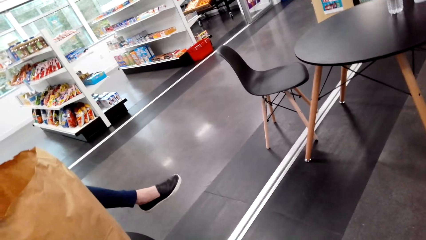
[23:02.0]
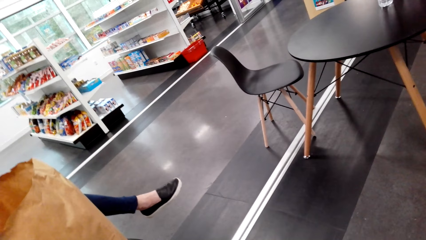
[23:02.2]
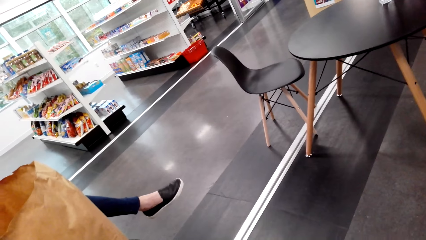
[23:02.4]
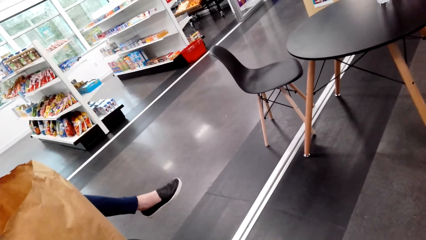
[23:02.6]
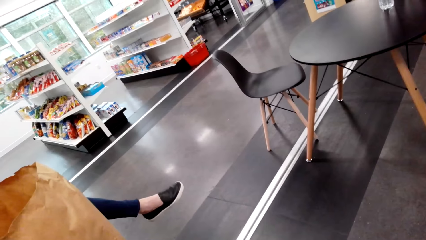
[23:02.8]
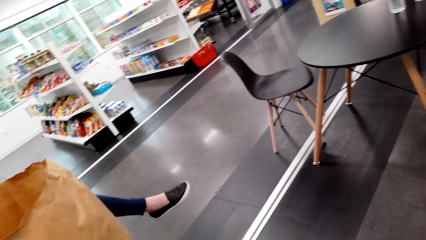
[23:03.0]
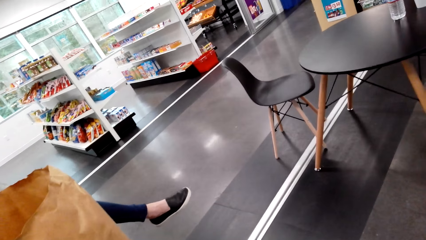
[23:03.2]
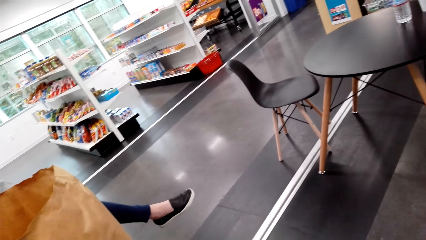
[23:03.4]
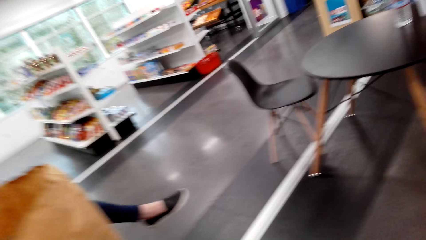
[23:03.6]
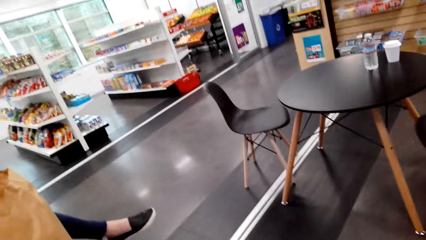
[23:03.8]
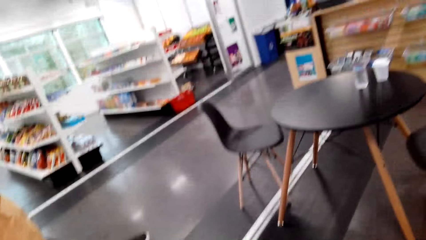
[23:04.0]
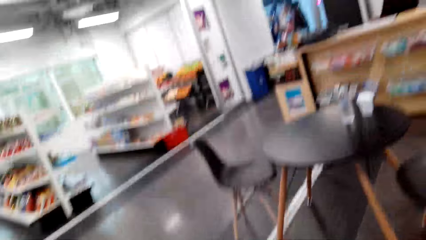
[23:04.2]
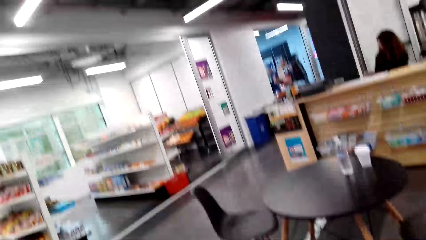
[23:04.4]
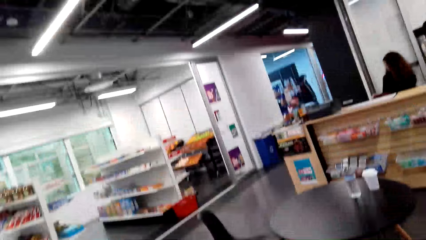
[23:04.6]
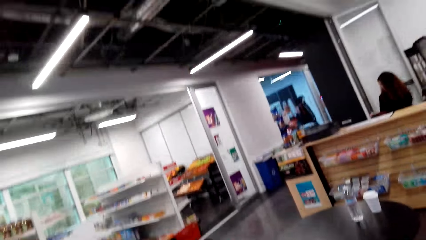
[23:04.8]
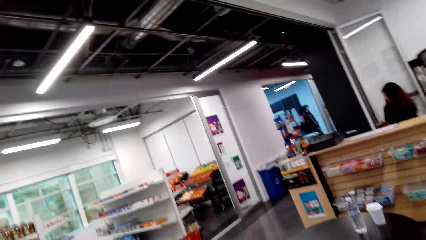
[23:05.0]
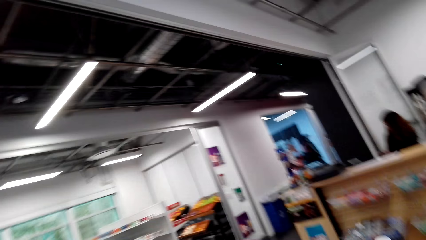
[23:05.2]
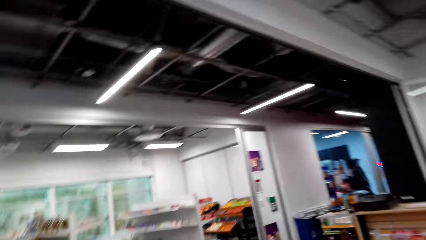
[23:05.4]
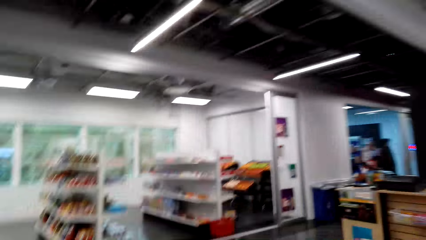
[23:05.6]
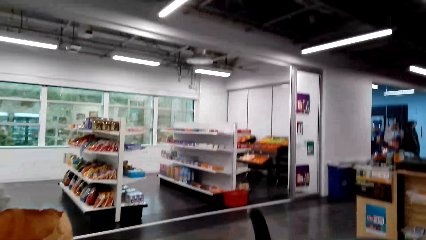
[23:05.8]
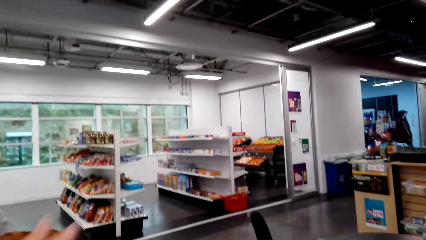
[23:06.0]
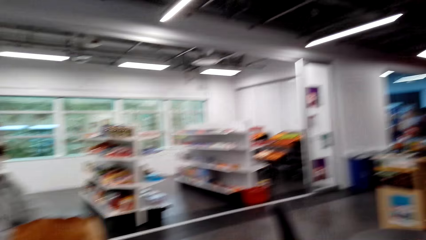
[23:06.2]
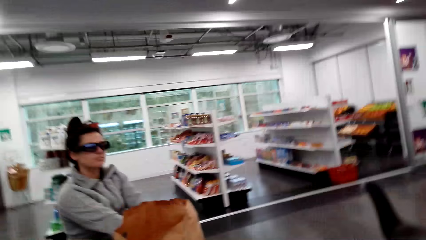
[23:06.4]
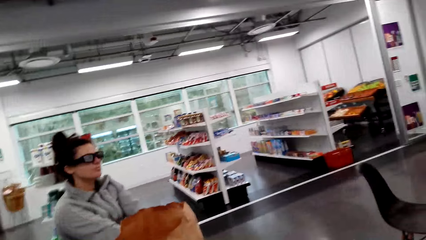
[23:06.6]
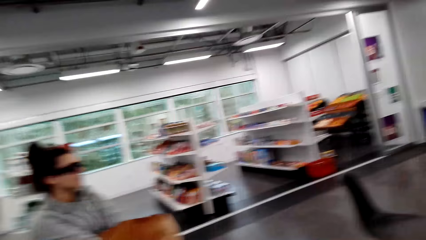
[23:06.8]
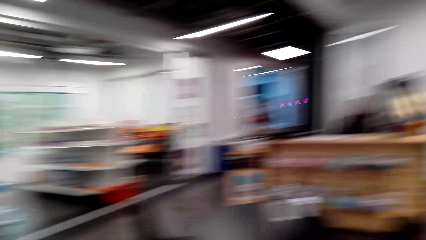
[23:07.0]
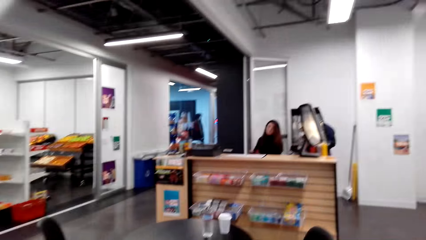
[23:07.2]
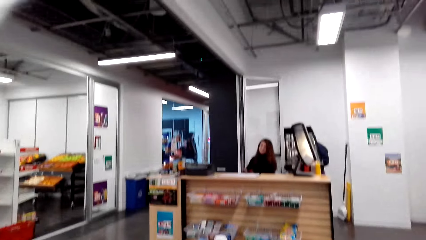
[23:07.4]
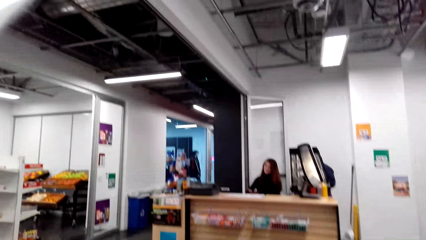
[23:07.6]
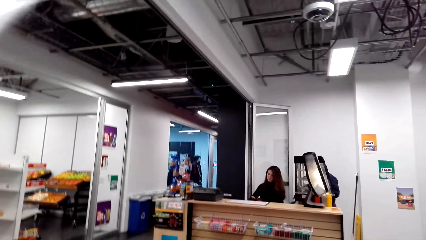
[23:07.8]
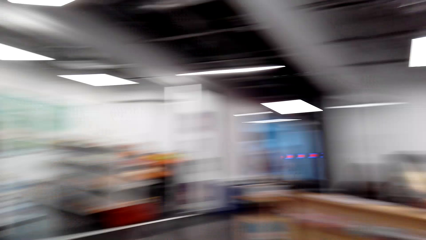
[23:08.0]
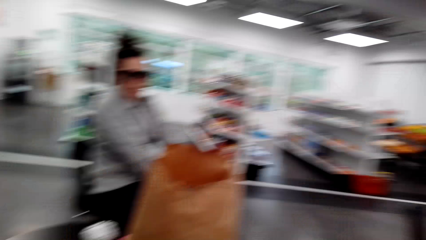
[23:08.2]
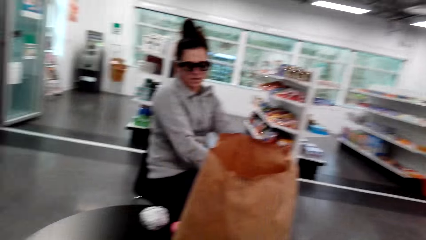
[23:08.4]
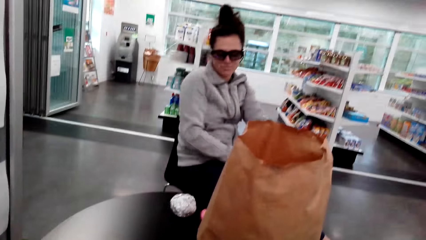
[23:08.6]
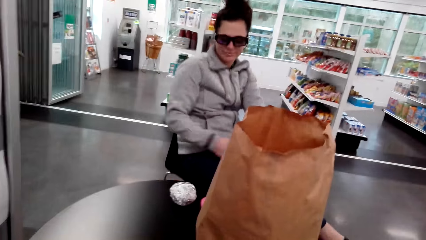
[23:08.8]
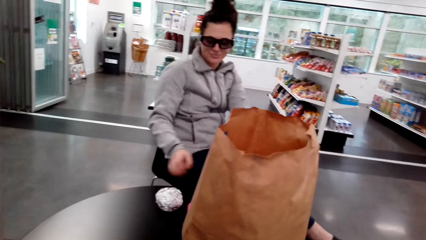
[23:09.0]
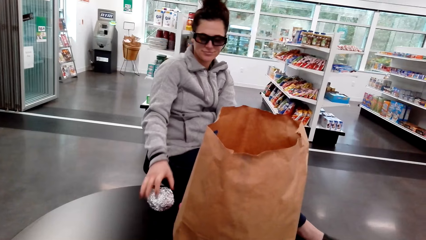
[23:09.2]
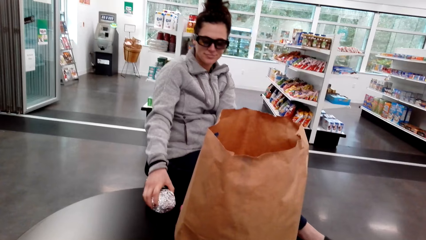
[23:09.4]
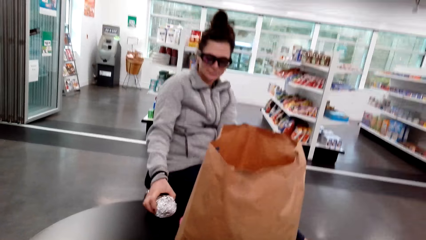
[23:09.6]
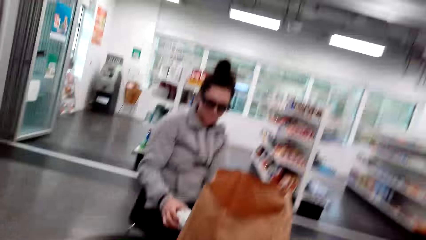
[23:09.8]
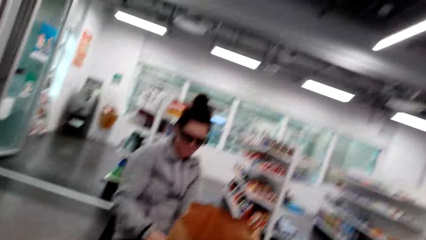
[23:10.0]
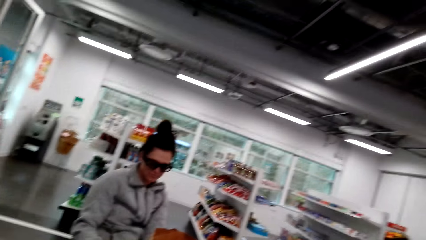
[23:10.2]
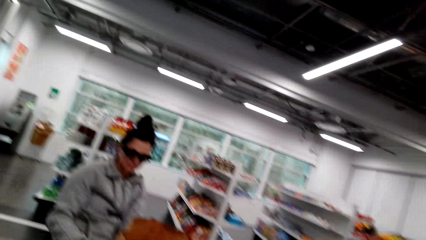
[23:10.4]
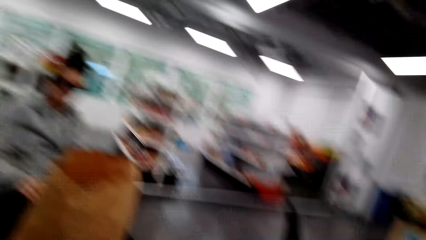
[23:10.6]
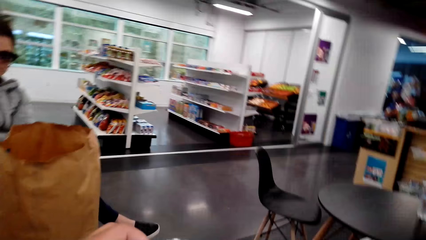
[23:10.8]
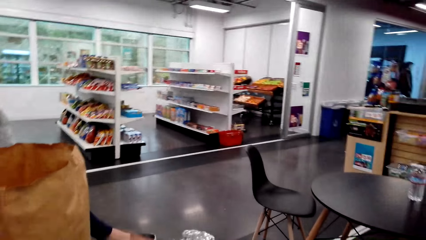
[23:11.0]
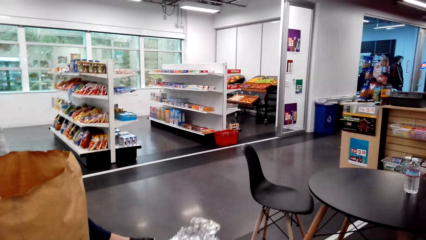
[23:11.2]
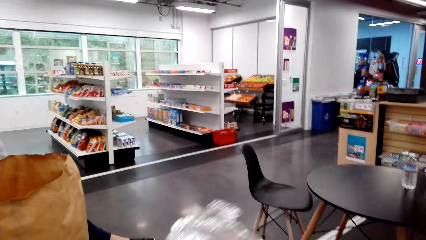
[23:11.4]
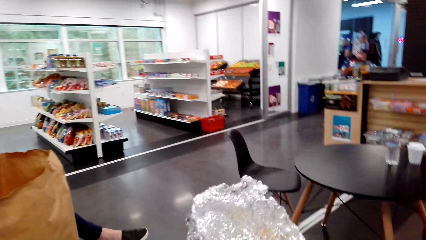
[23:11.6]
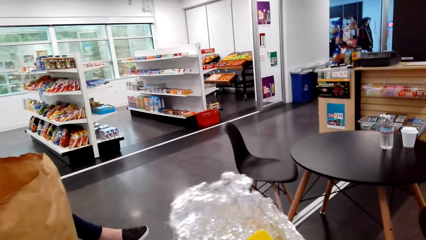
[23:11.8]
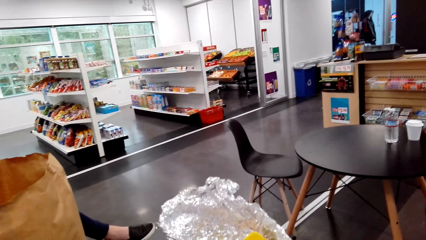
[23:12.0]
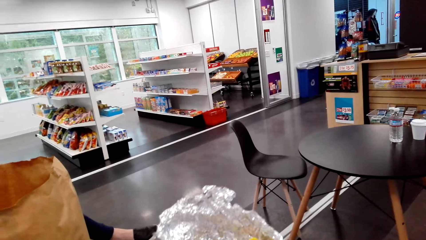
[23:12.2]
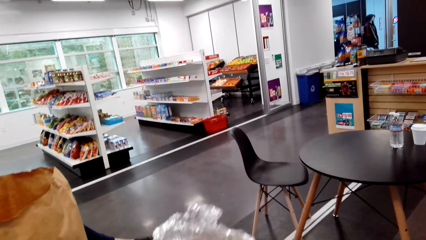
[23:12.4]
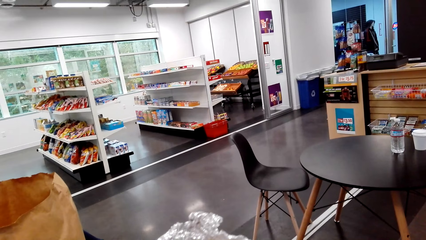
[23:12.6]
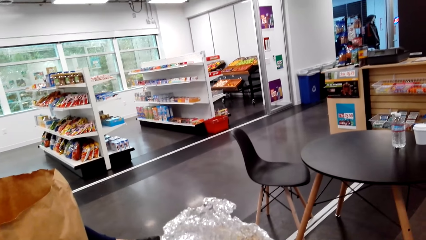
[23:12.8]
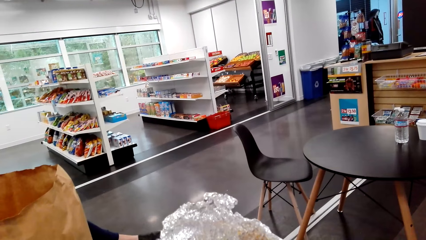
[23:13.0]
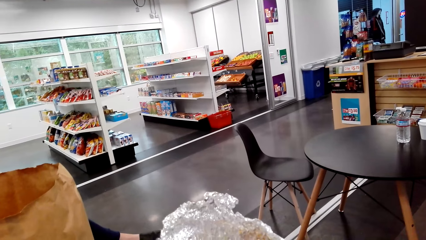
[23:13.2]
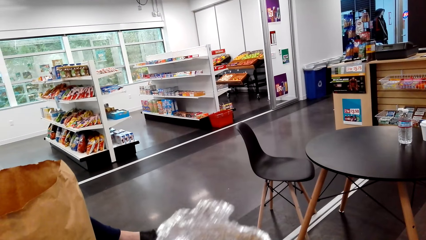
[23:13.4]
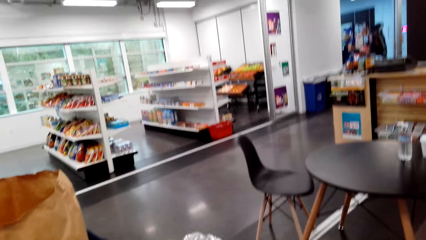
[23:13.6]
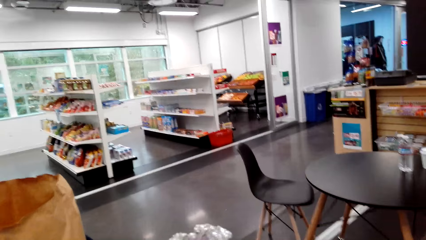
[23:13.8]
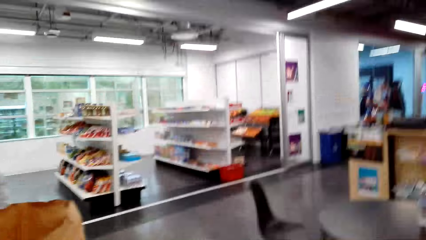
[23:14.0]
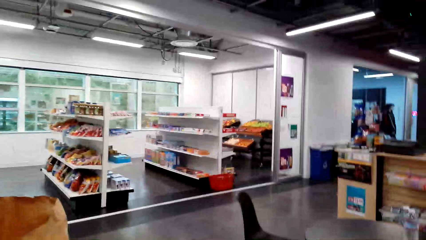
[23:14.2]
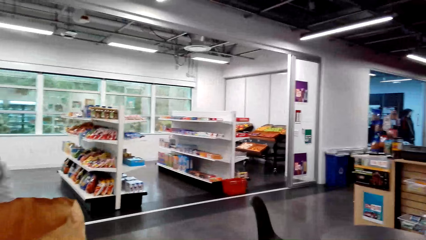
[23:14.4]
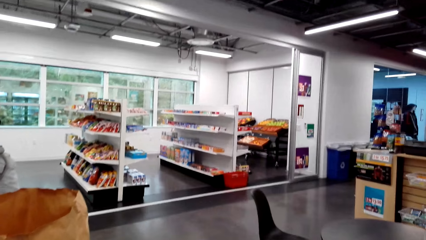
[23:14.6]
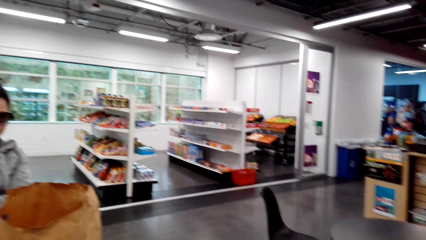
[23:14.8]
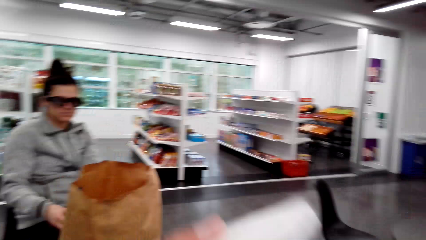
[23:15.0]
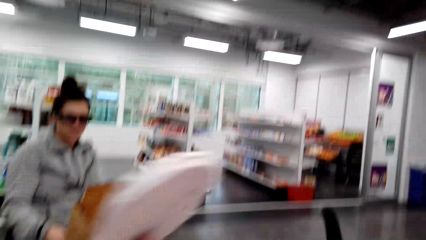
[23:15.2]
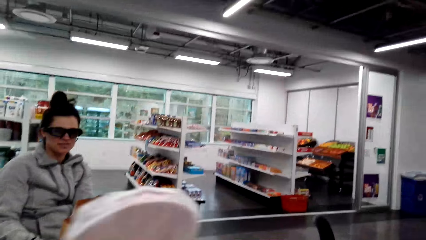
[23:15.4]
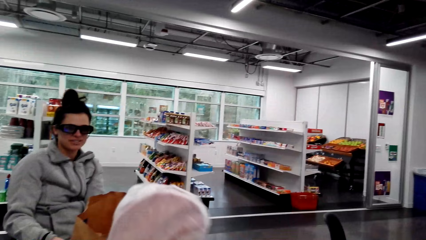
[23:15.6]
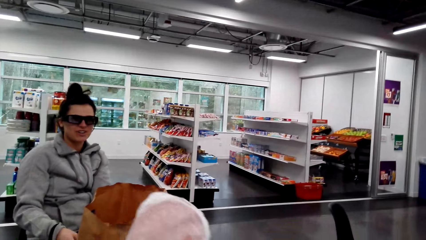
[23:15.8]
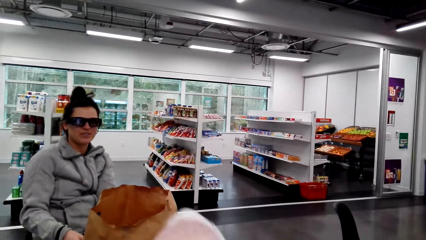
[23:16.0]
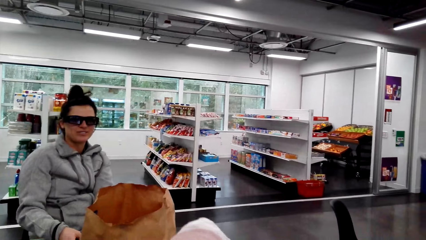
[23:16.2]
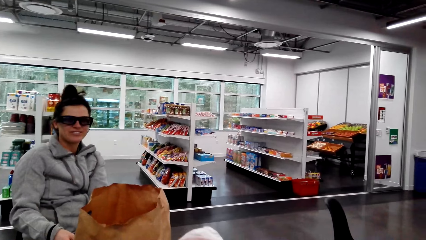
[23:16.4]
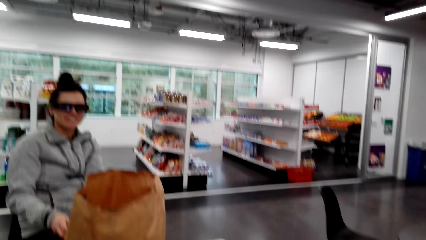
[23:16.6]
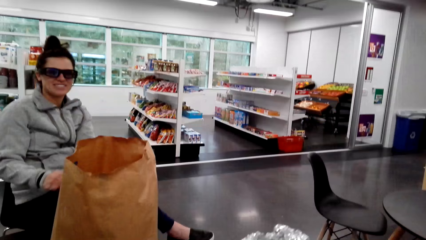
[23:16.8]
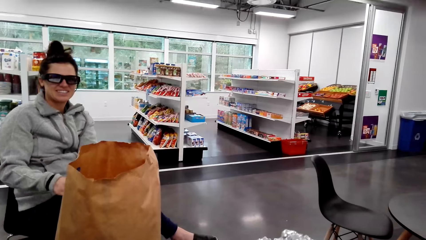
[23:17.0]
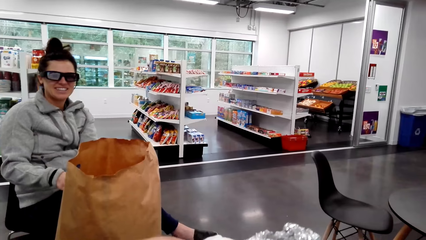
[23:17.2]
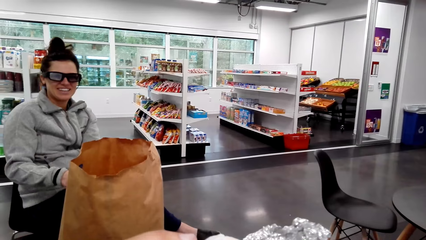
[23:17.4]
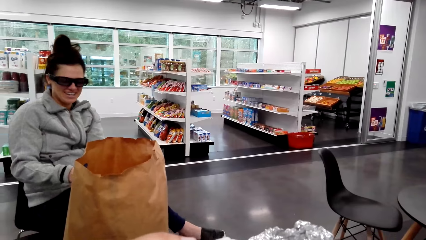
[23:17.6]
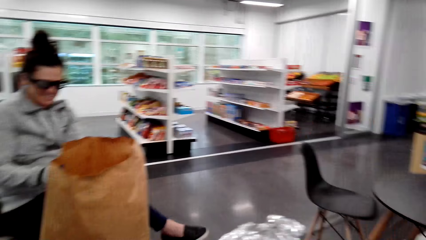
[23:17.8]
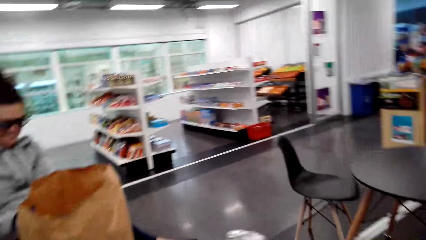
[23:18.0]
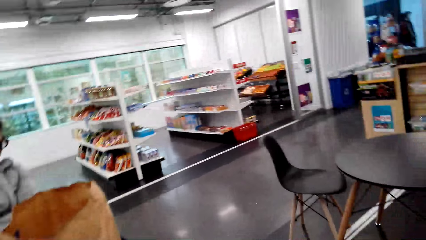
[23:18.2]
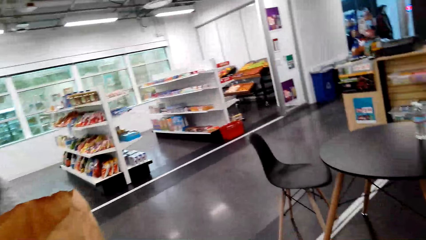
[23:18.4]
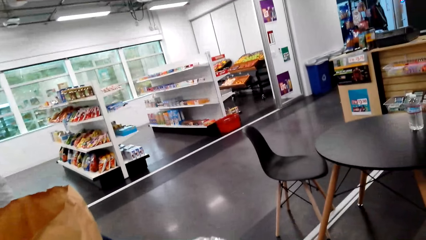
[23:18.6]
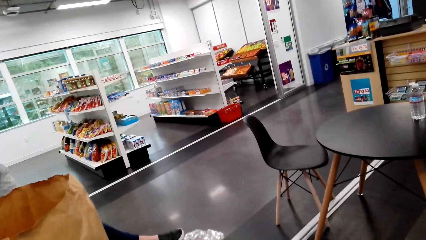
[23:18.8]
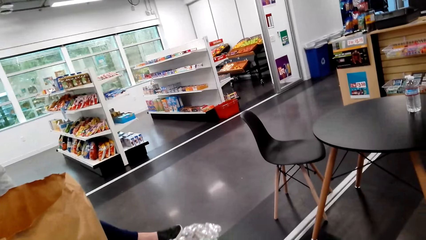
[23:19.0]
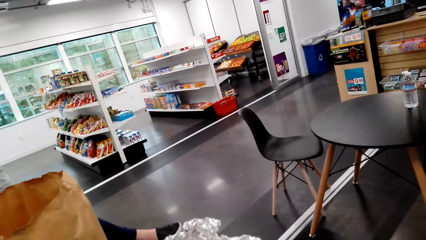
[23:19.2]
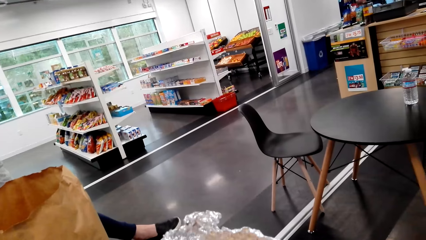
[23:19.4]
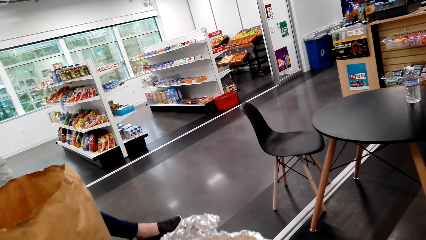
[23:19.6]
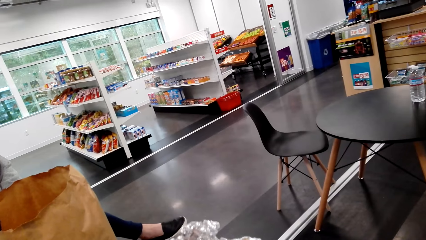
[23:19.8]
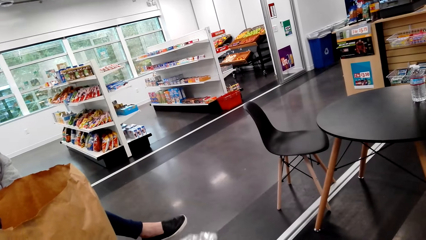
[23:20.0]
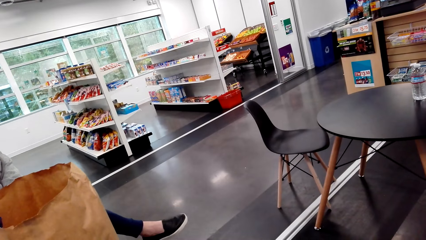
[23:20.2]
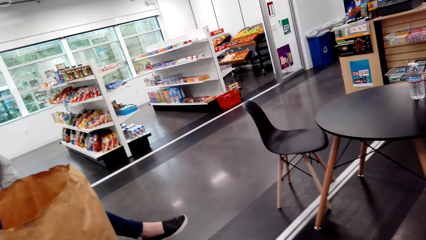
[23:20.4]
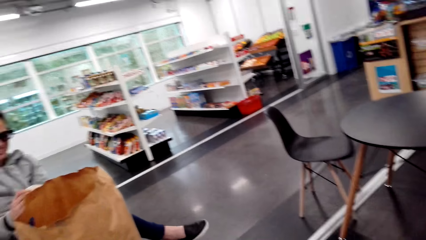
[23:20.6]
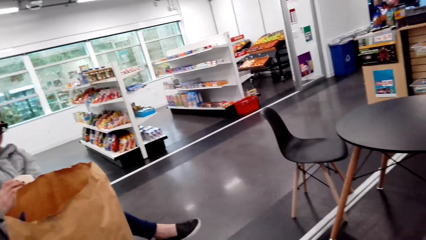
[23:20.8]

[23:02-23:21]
A woman sits at the counter. Another woman sits on a chair close to the camera wearer. The first woman looks around. The other woman looks around. The other woman picks the sandwich from the table. The camera wearer and the other woman open the foils on the sandwich. The camera wearer looks around. The other woman looks around. The camera wearer holds something. The other woman dialogues with the camera wearer. The camera wearer looks around, holds something, and looks around.
